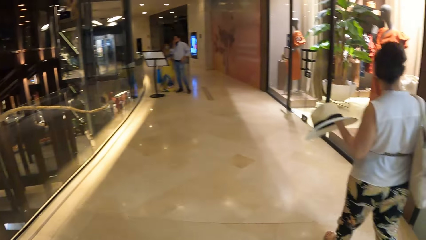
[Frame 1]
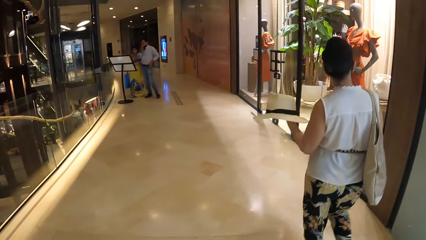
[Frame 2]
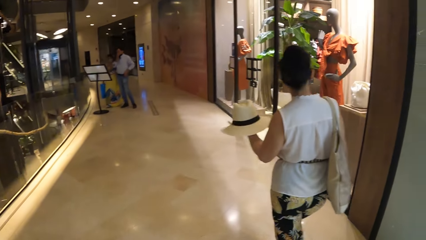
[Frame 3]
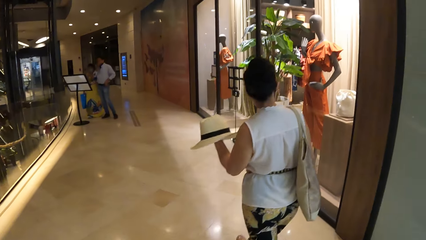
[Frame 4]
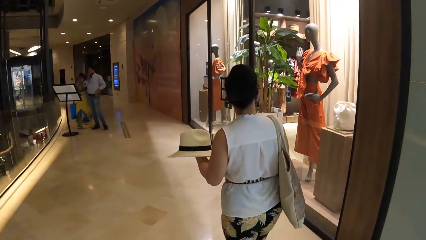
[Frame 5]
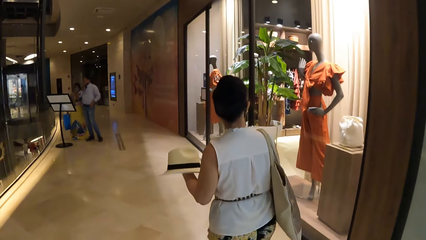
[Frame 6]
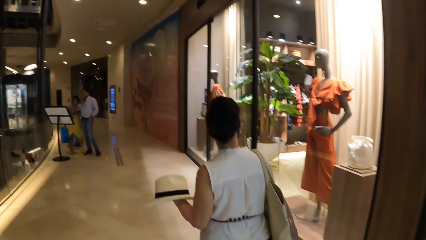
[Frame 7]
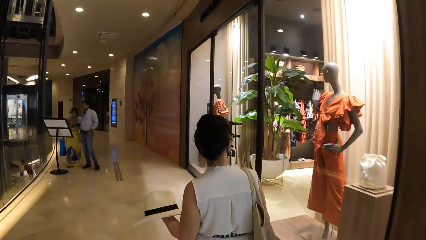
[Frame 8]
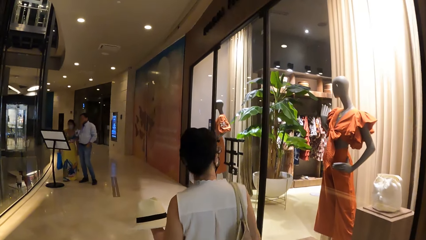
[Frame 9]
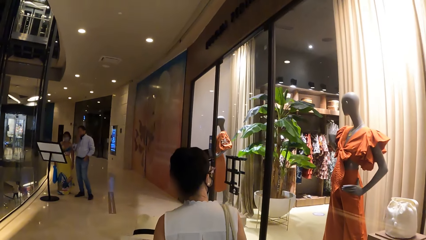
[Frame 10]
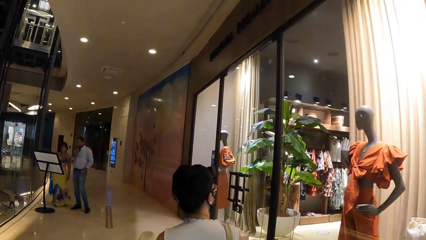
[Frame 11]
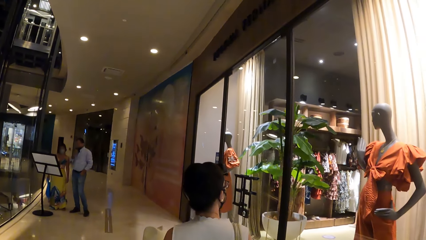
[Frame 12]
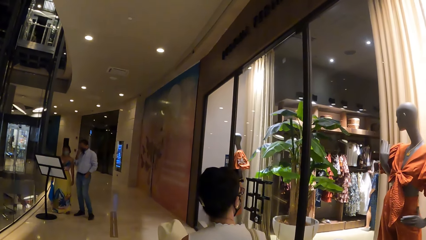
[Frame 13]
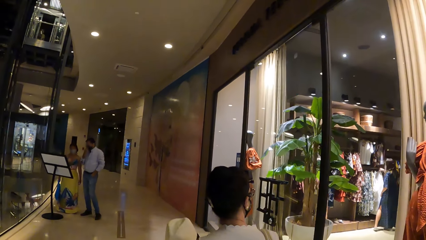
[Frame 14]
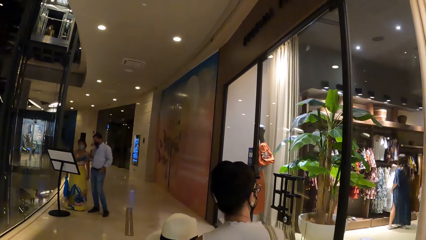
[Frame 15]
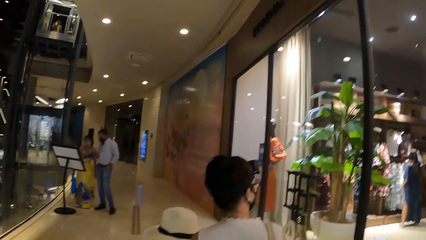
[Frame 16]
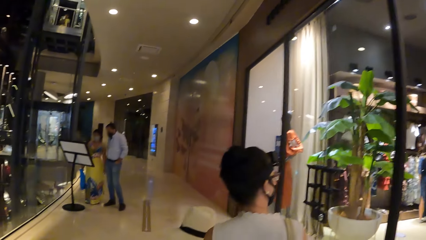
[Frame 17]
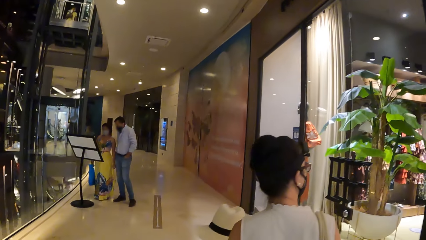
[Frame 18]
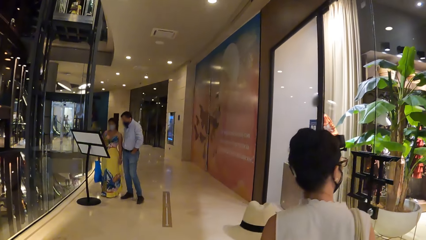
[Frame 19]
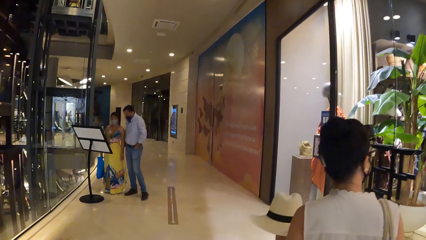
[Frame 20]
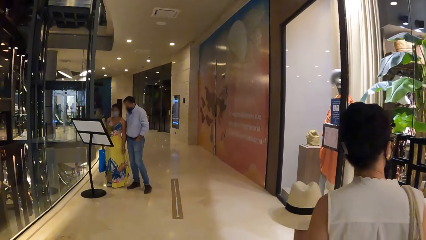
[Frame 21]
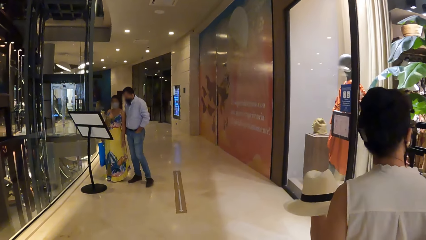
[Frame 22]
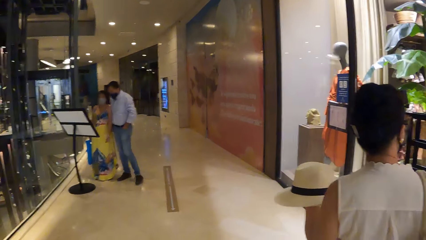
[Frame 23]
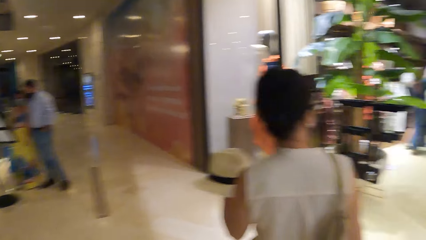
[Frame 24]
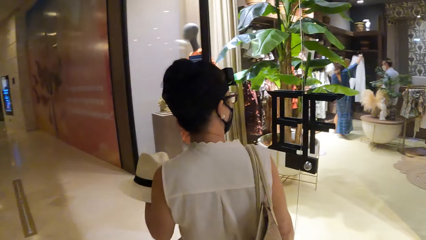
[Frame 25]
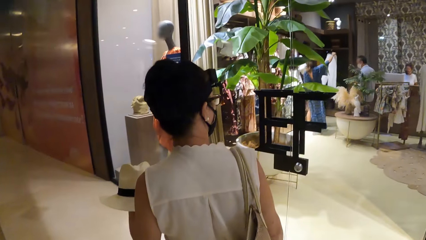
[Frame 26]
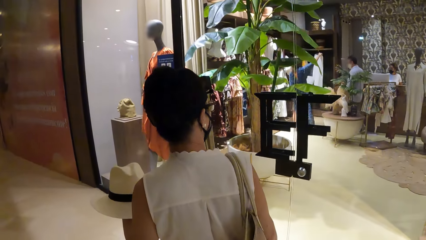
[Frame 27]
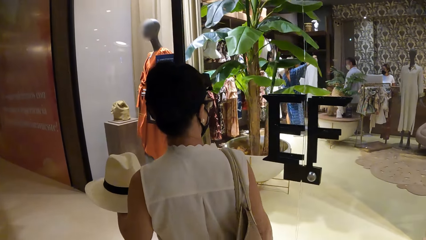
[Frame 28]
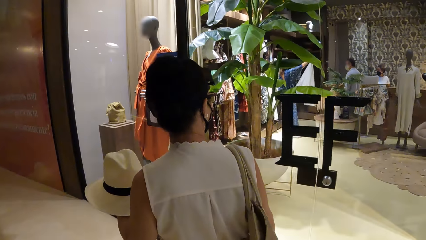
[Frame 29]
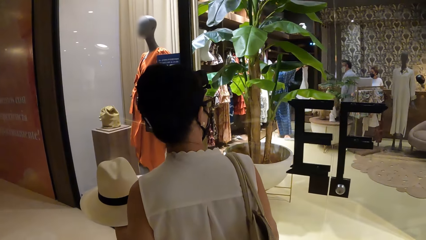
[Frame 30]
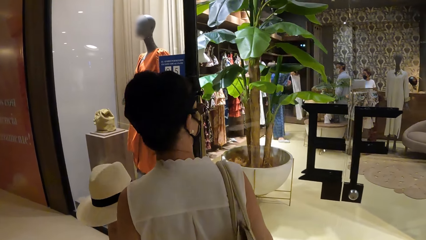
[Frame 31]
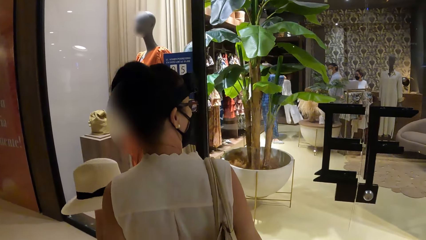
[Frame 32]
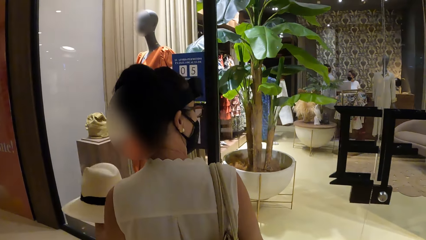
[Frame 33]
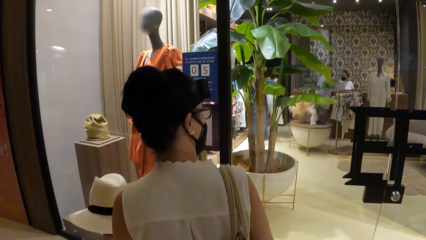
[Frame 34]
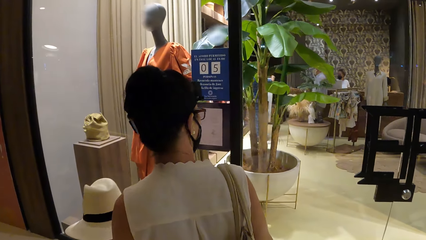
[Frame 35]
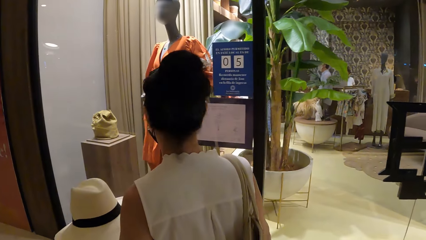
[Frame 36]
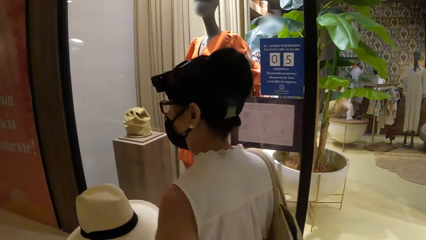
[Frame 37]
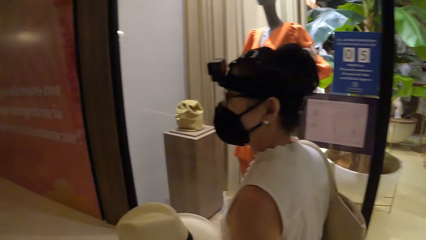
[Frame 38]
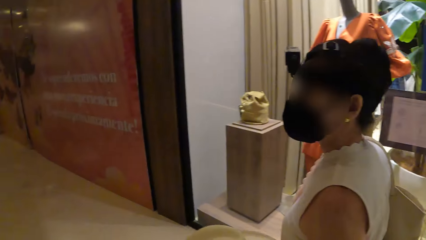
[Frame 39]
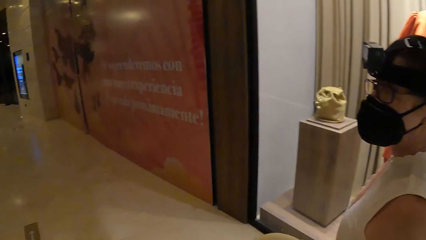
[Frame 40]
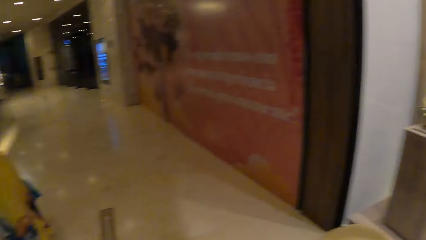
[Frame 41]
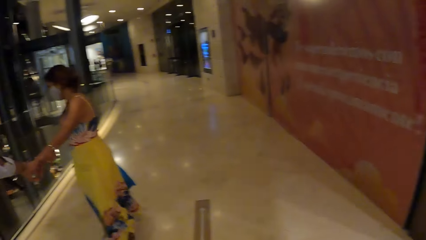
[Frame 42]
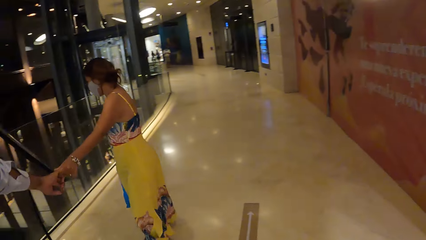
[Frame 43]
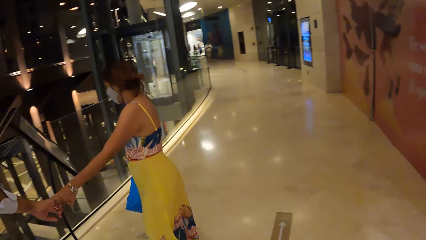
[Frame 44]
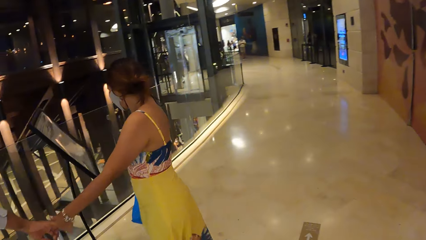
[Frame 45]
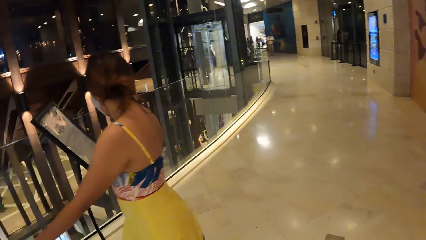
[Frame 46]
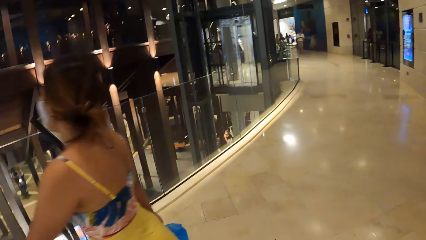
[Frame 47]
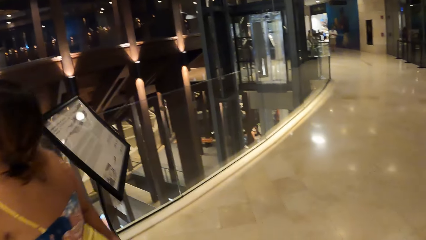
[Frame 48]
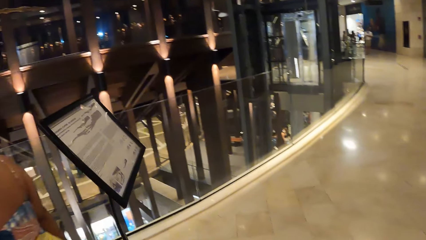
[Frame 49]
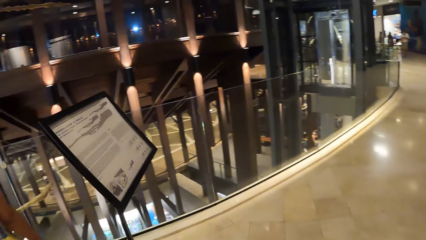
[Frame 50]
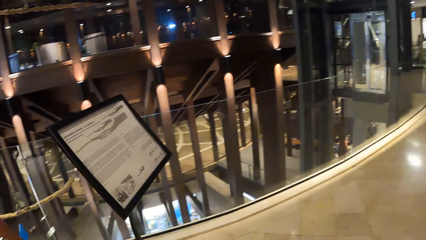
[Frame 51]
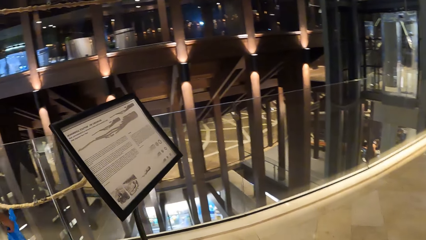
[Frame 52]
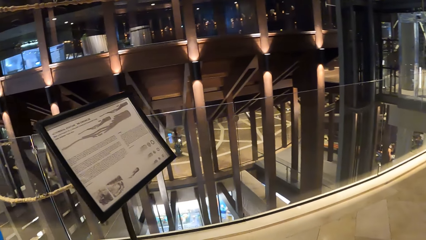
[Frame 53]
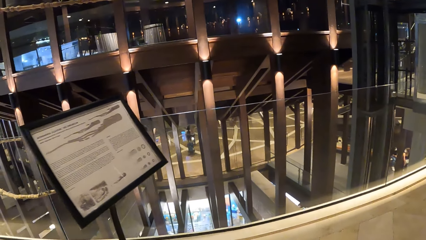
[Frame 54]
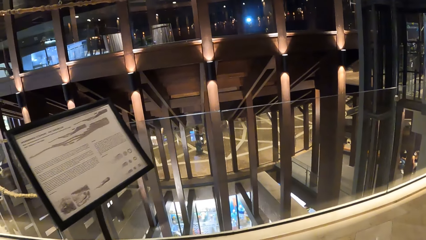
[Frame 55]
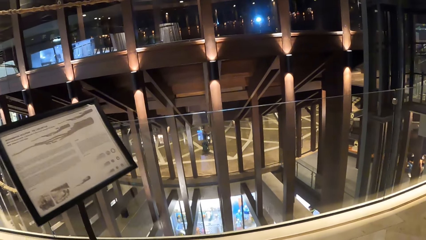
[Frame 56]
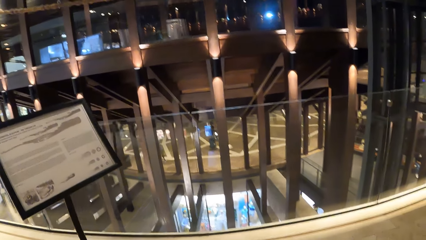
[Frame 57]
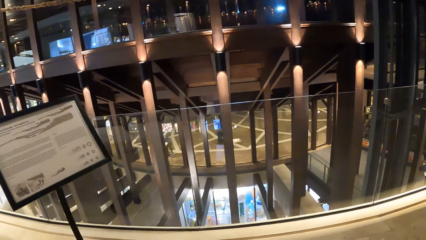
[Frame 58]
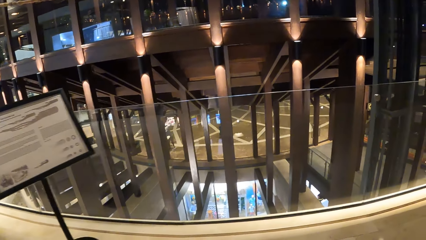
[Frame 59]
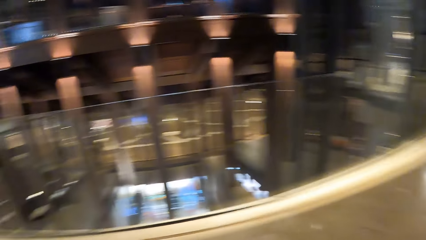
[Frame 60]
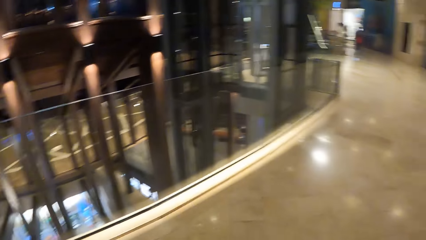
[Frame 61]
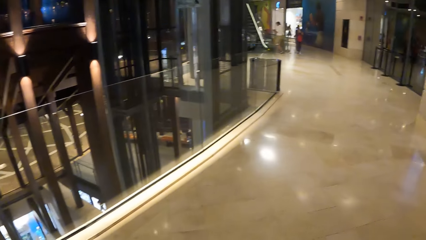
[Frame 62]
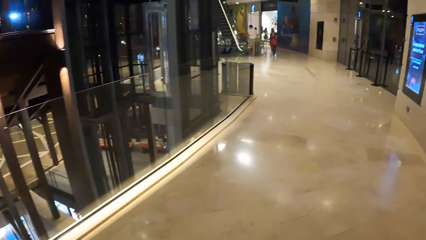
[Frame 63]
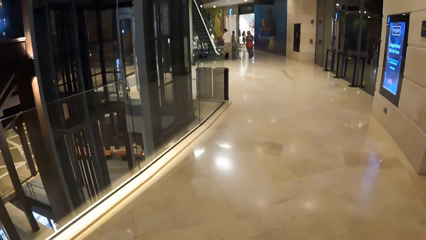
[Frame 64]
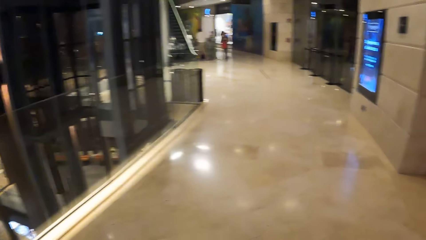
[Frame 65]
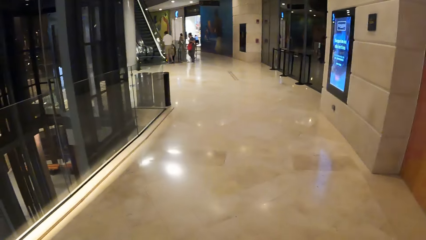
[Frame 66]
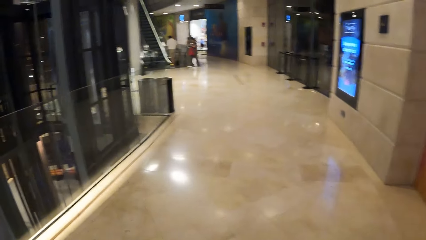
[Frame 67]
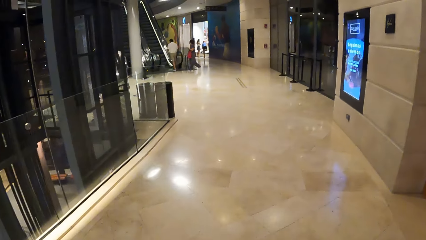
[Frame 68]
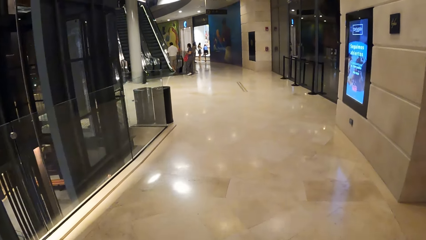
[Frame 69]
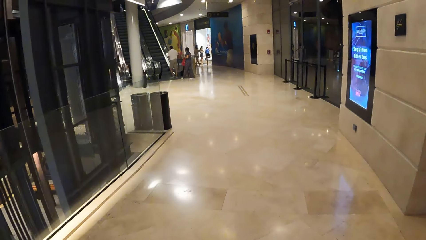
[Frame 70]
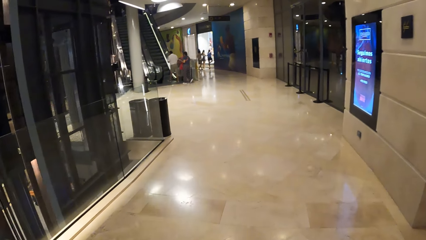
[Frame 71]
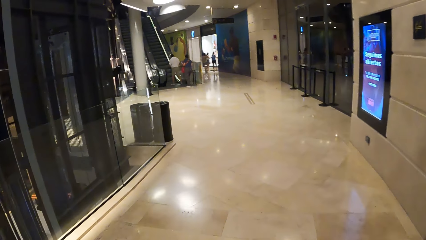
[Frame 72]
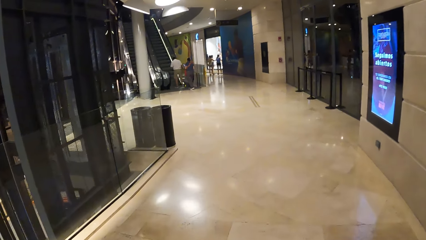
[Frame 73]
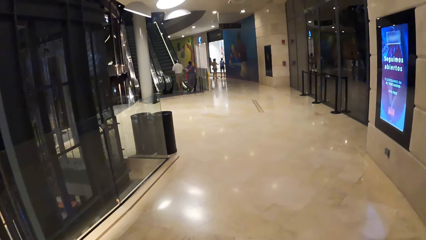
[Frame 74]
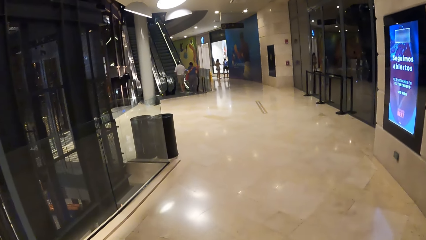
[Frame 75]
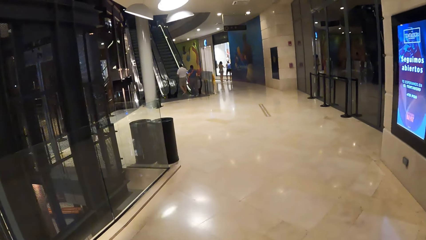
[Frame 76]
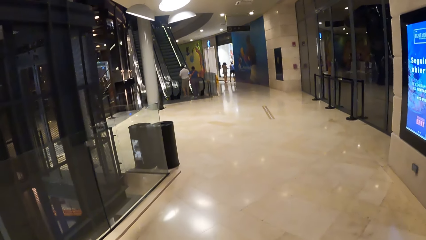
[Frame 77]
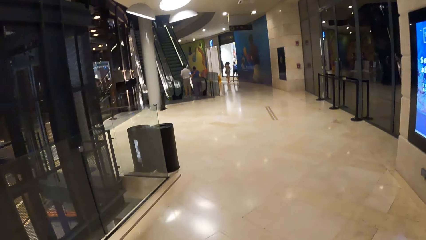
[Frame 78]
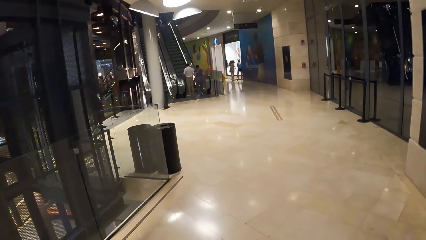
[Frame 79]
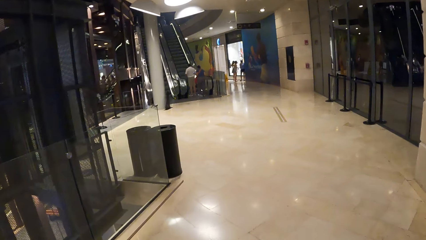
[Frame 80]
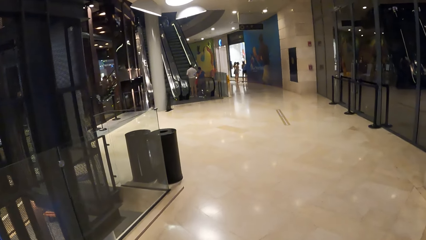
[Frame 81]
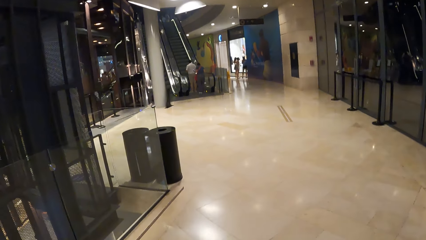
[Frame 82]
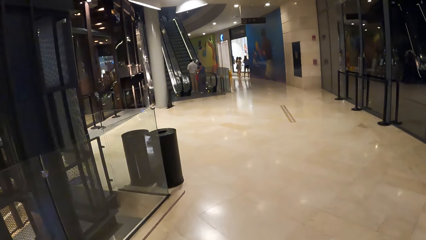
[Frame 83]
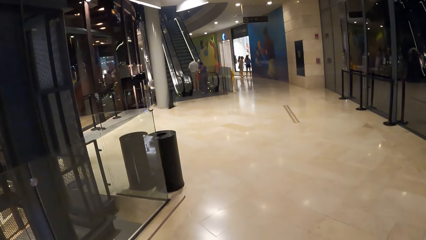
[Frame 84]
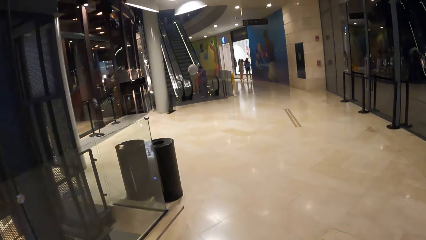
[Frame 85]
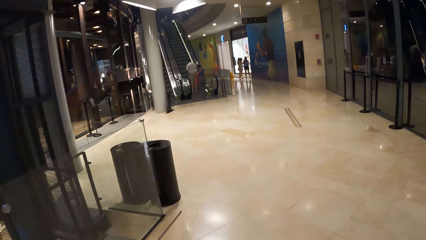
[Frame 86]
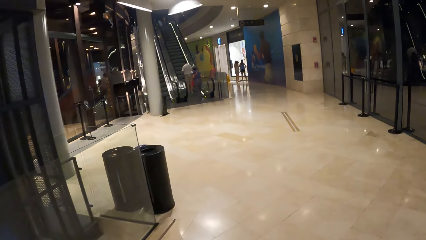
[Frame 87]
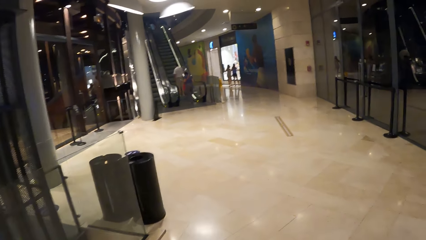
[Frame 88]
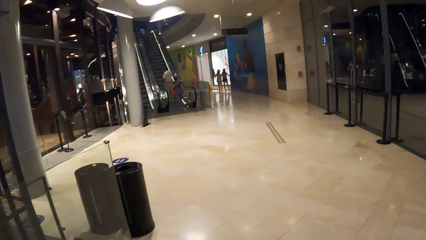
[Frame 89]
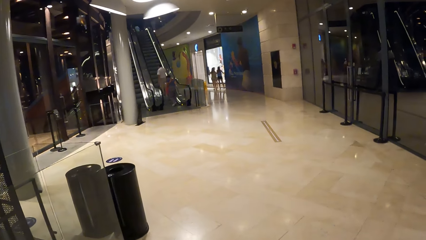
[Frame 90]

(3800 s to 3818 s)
The camera wearer walks around. They look around. They walk around.
